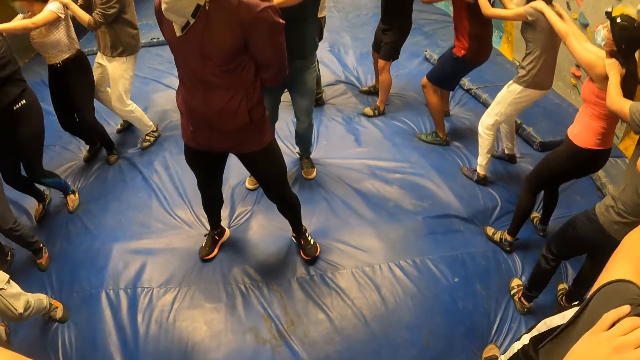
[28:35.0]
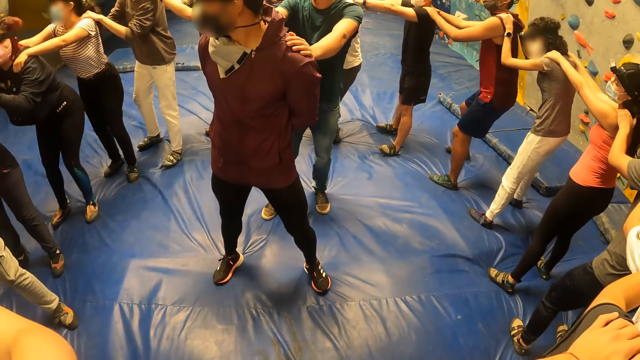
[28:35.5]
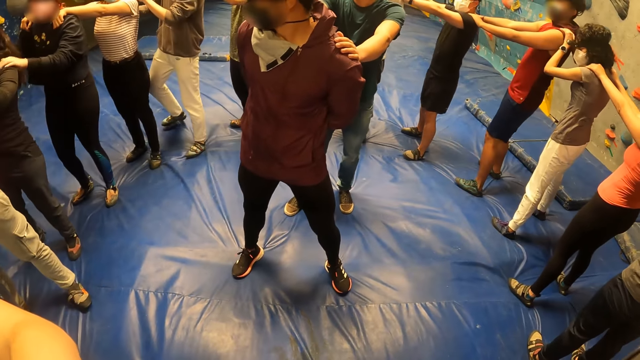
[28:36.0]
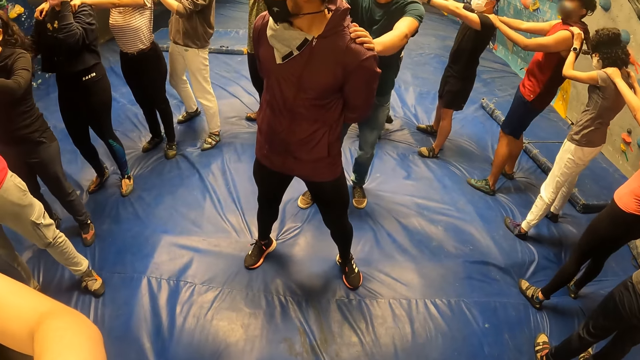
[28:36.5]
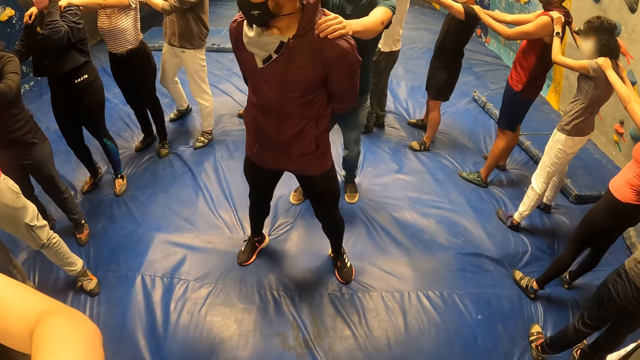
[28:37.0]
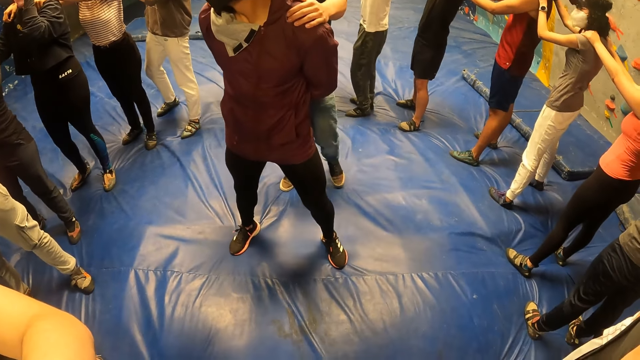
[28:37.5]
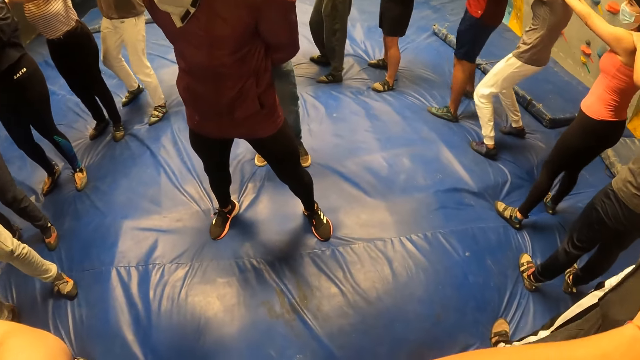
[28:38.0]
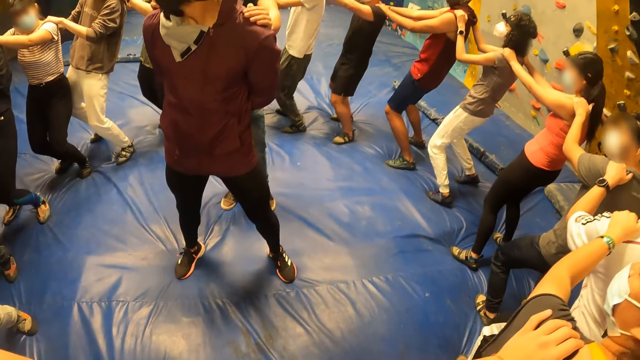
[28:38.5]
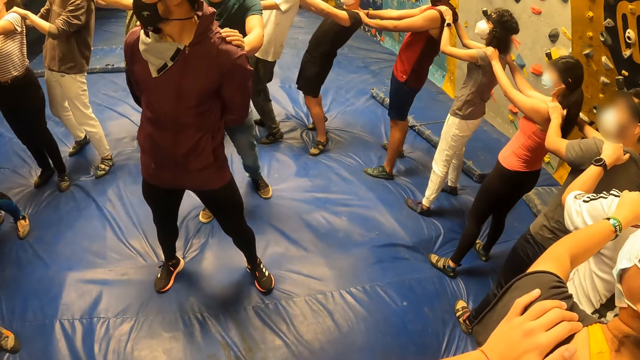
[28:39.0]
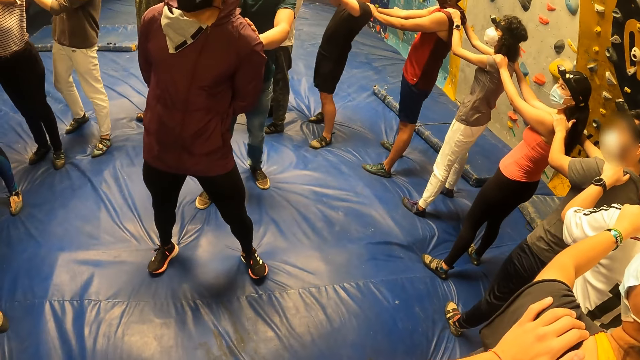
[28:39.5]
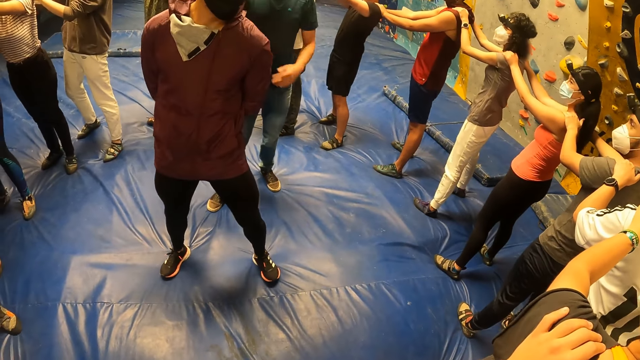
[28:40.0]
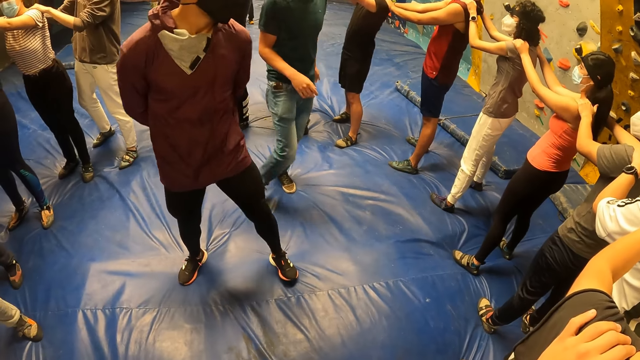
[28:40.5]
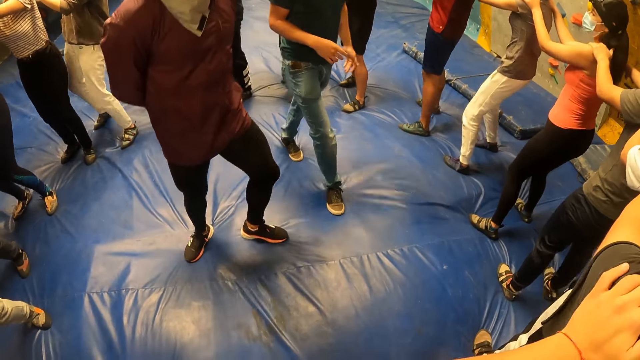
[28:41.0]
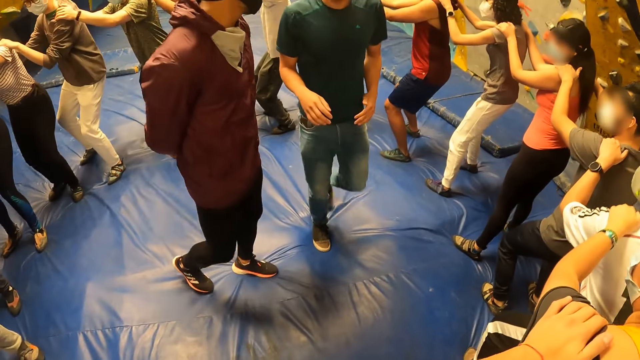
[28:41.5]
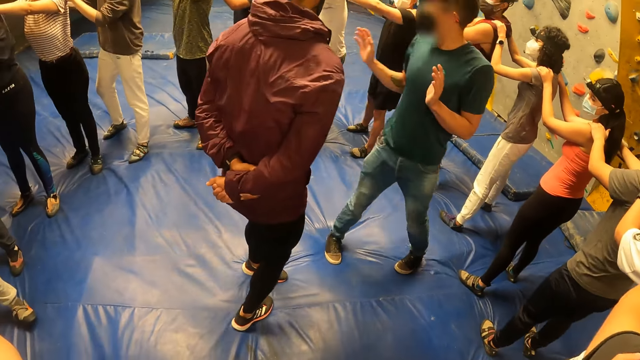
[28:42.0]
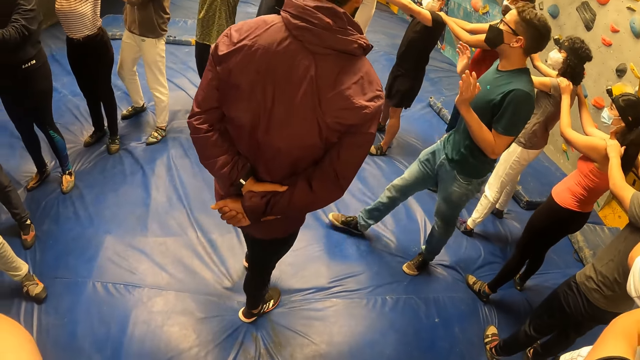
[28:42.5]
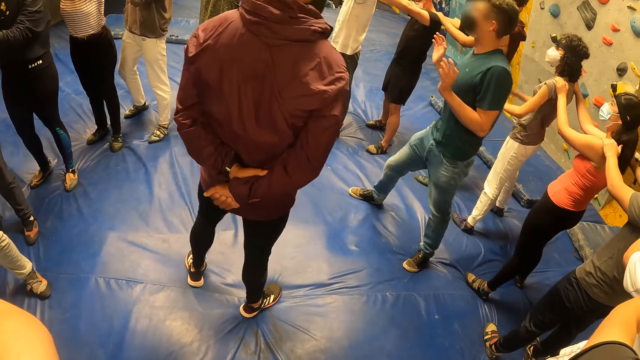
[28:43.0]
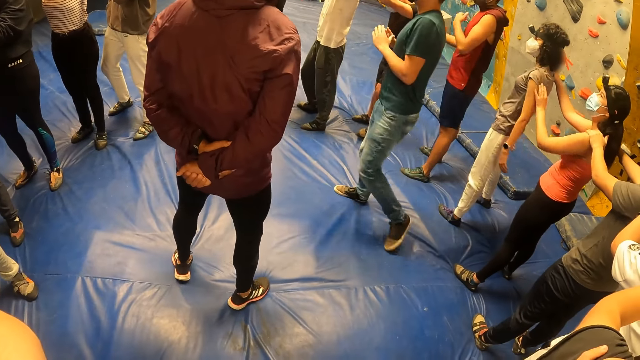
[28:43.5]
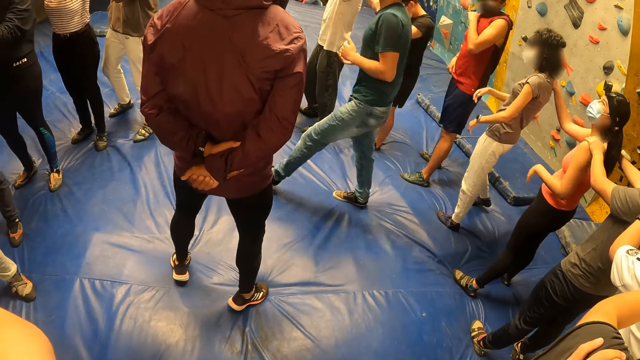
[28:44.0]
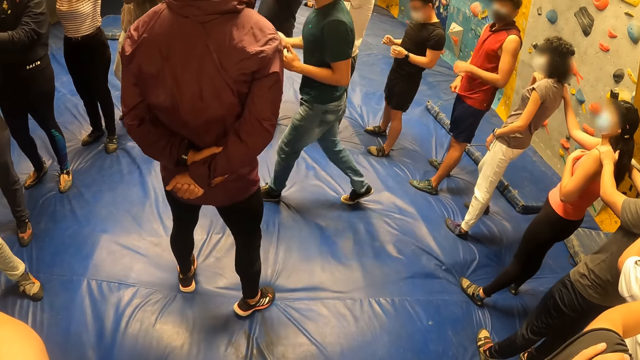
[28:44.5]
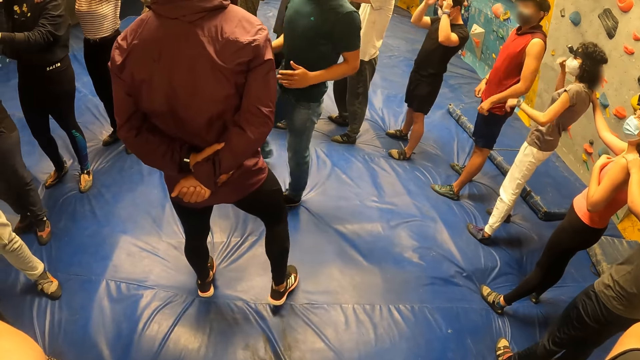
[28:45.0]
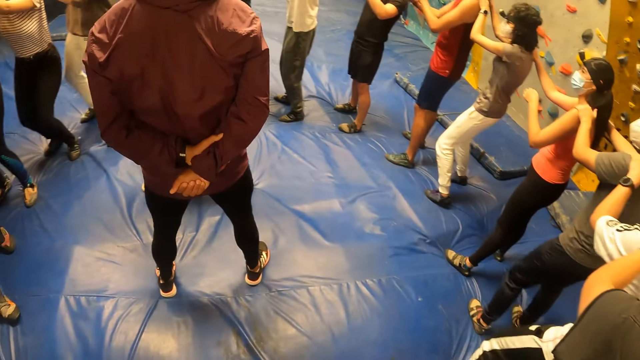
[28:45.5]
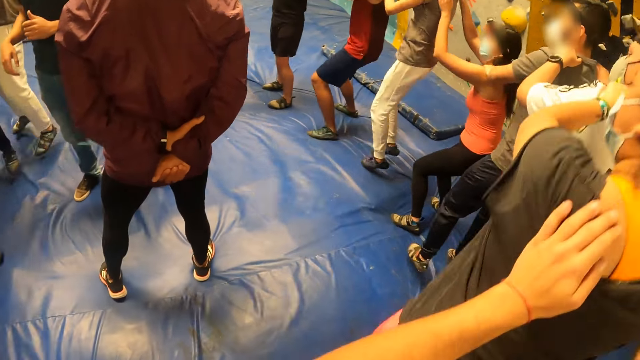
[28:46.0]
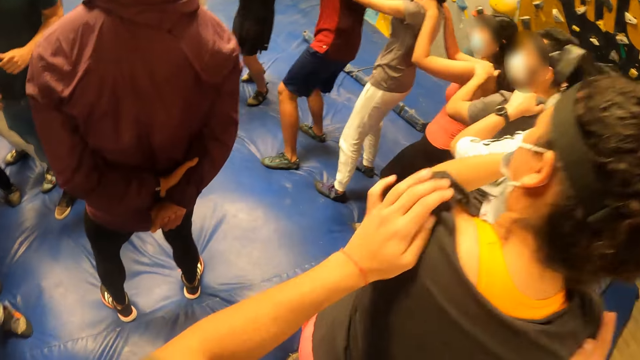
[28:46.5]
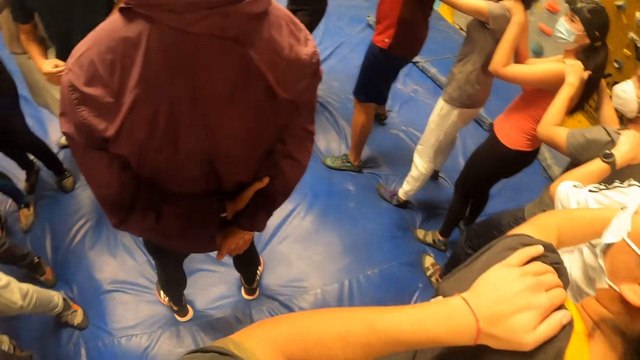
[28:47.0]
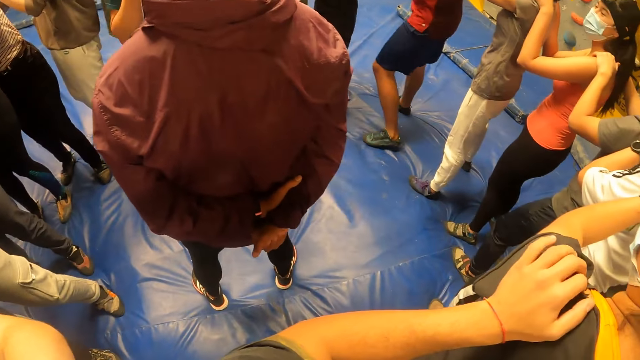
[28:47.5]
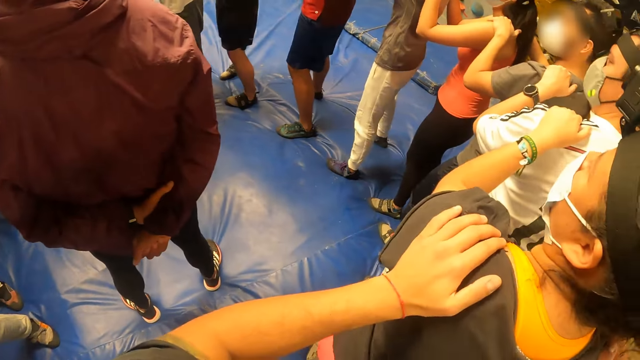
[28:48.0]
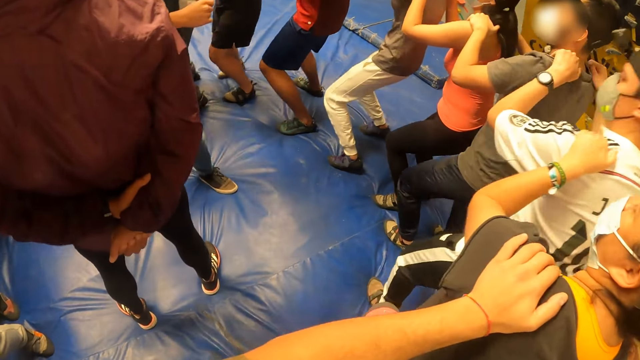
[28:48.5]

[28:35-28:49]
The camera wearer exercises with the group of people. They exercise with the group of people again. The instructor interacts with the camera wearer and the group of people. A person jumps sideways.

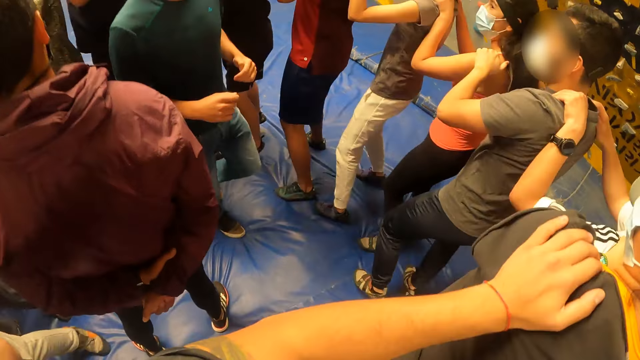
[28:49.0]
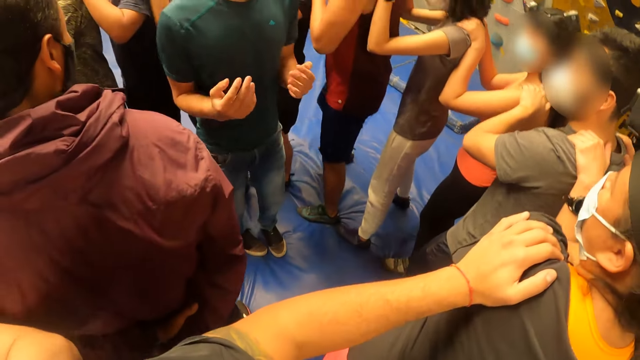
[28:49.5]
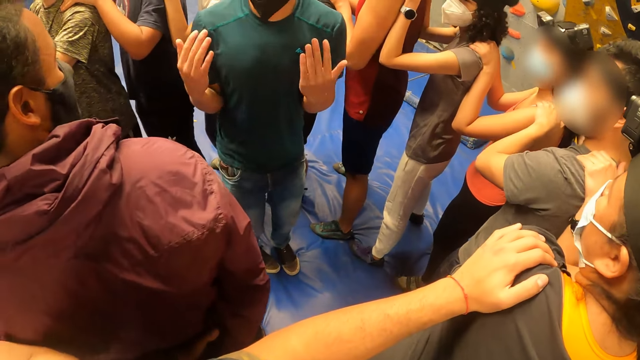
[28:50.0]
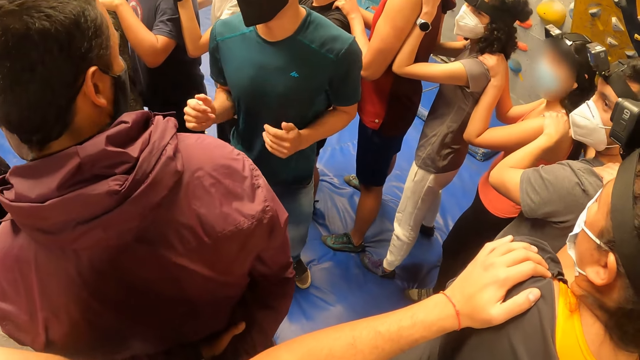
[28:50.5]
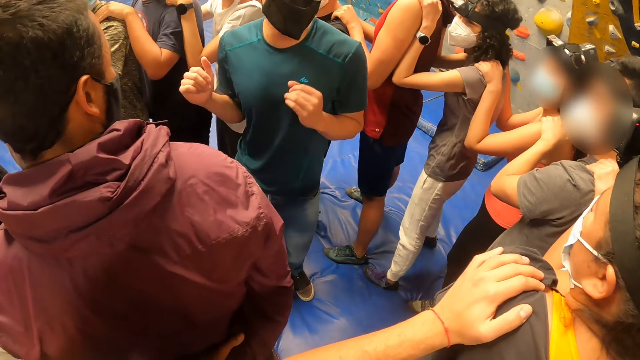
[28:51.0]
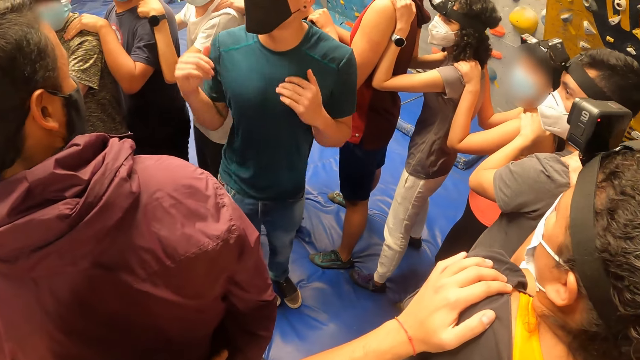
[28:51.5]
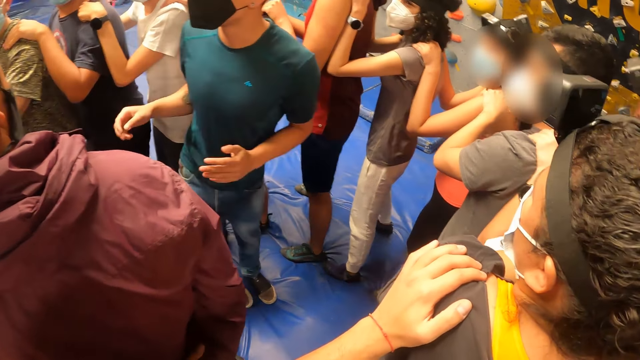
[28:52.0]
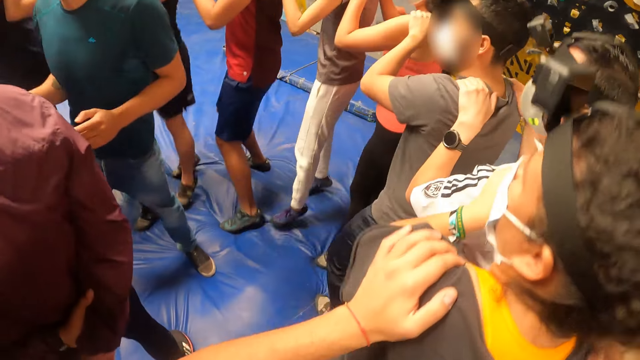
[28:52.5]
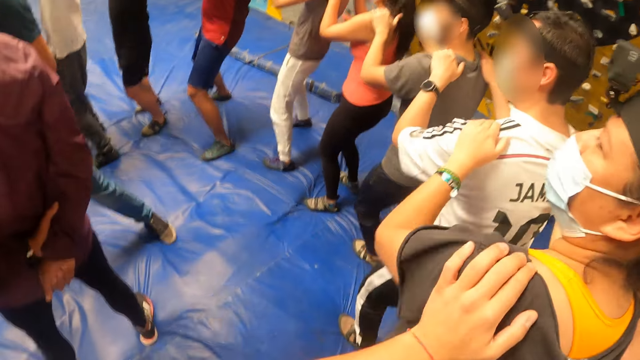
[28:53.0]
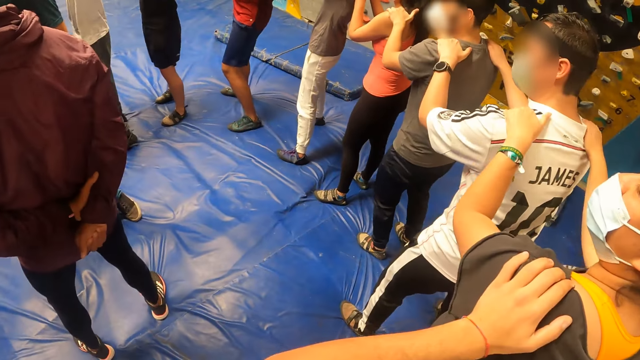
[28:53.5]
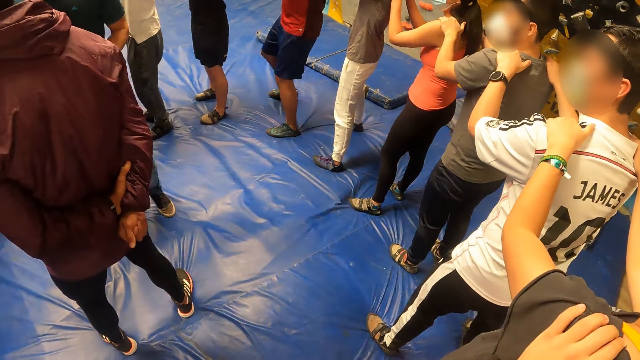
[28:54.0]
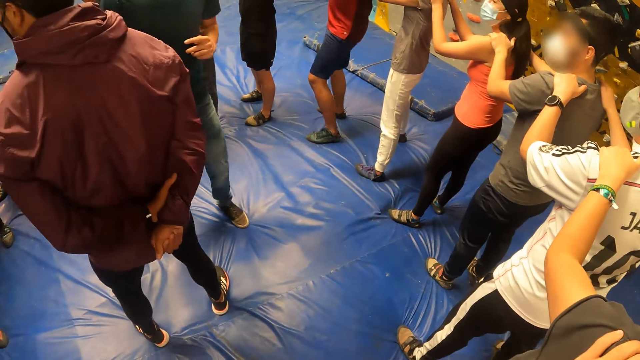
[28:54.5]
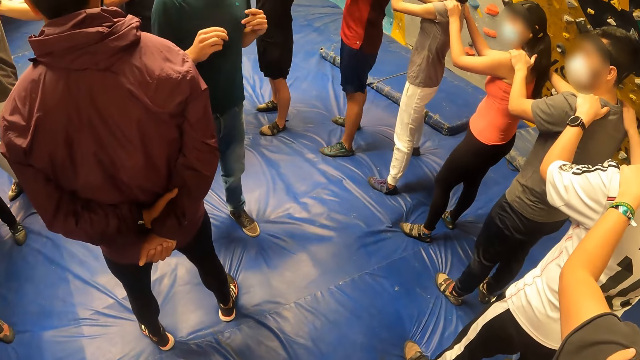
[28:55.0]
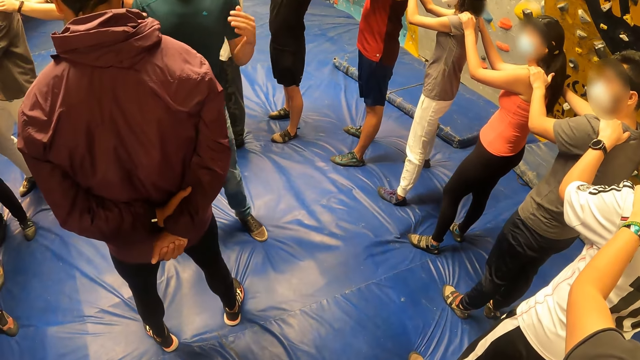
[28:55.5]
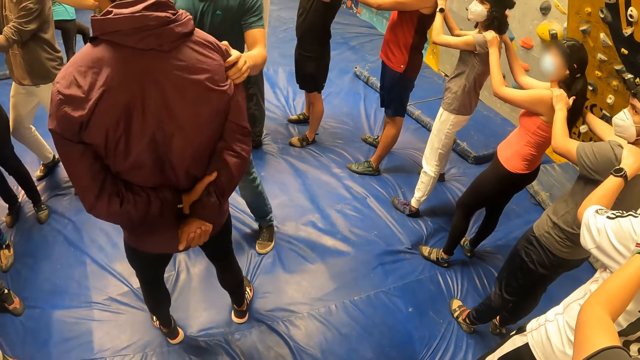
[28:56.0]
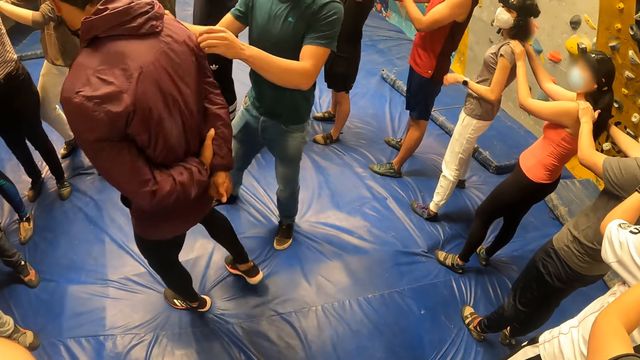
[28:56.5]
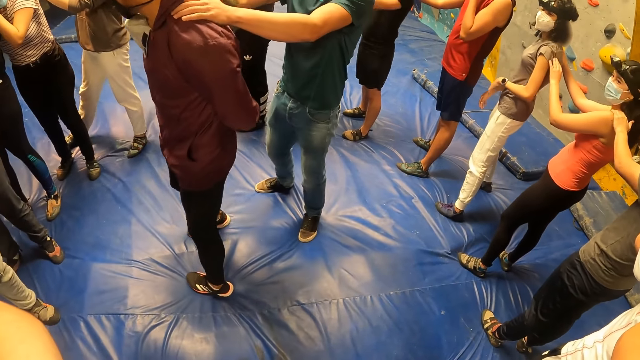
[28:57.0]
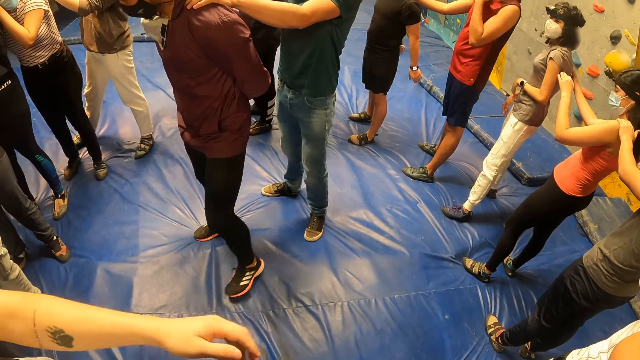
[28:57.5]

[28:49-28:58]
The instructor interacts with the camera wearer and the group of people. The instructor places his left hand on the man. He places his right hand on the man.
